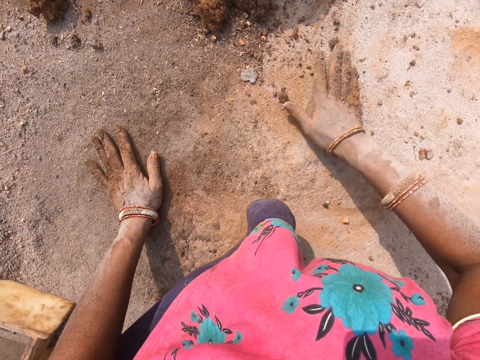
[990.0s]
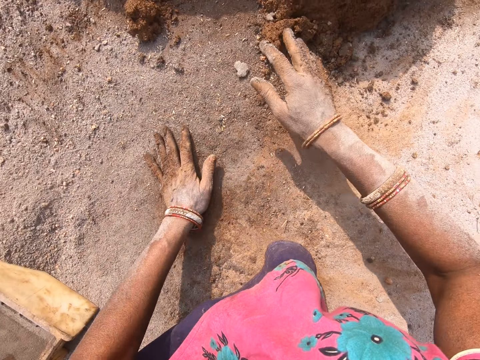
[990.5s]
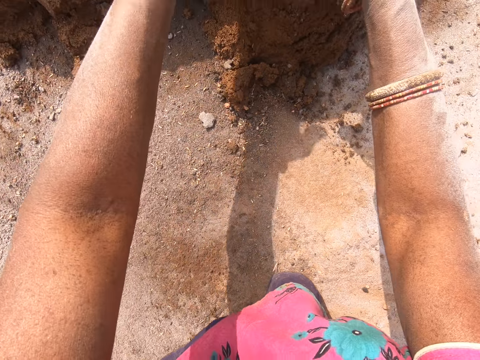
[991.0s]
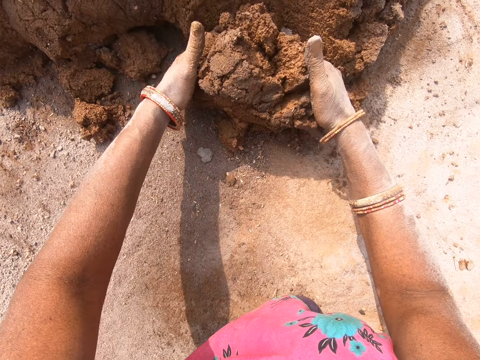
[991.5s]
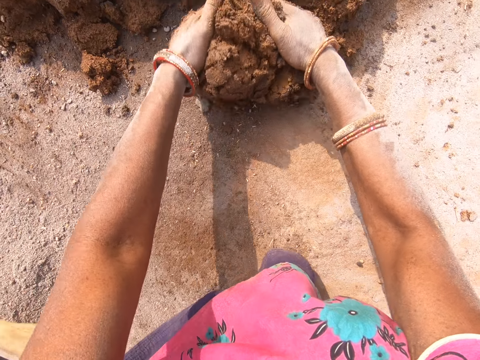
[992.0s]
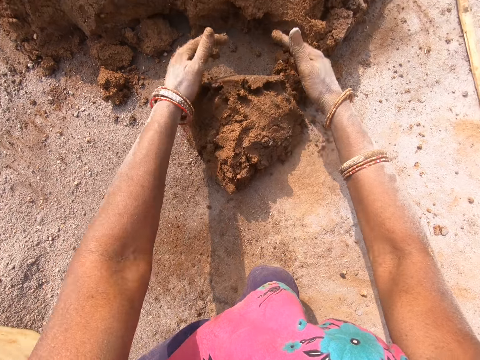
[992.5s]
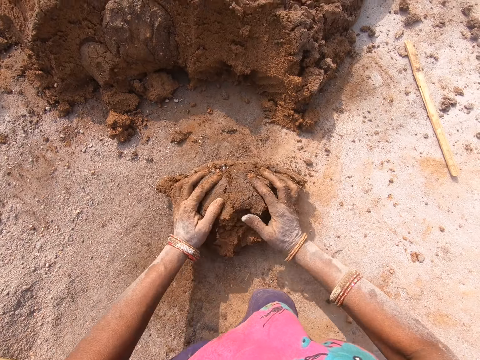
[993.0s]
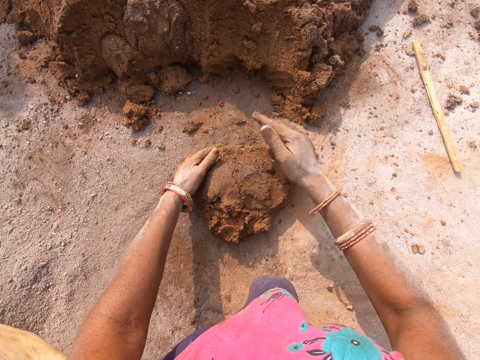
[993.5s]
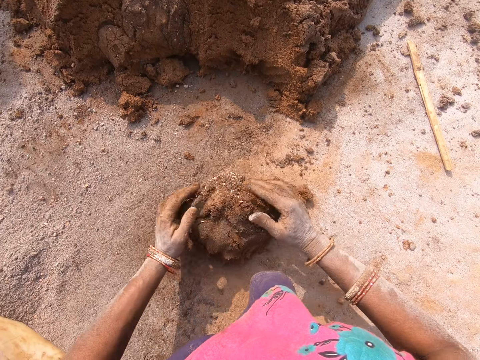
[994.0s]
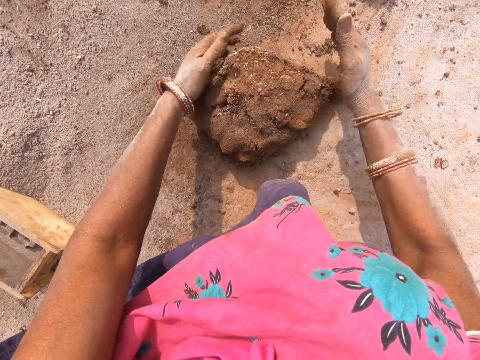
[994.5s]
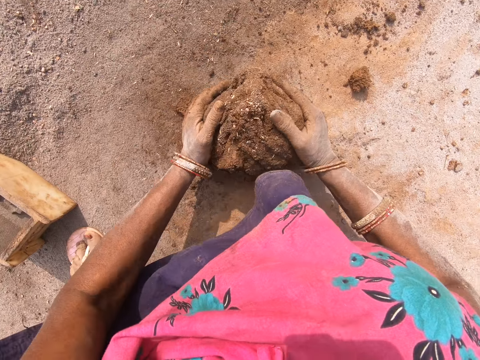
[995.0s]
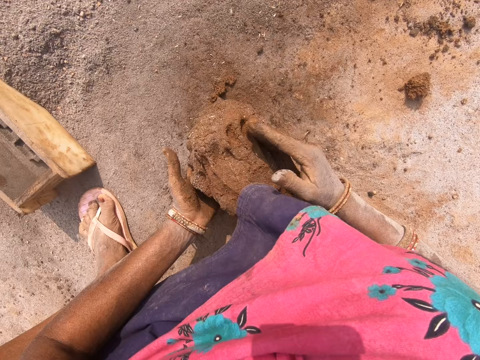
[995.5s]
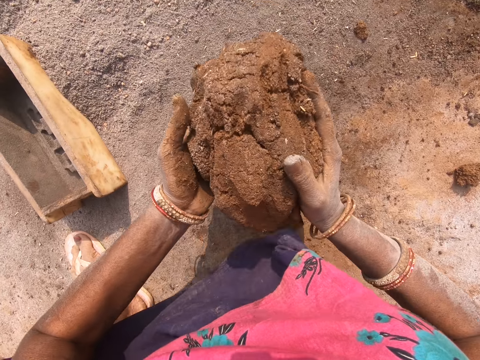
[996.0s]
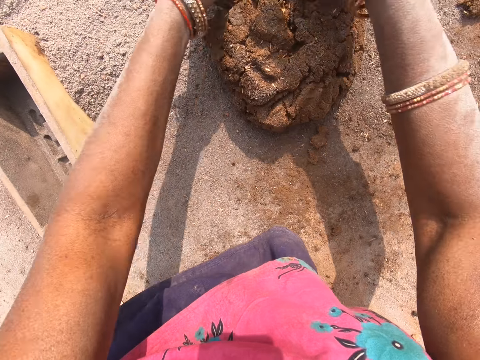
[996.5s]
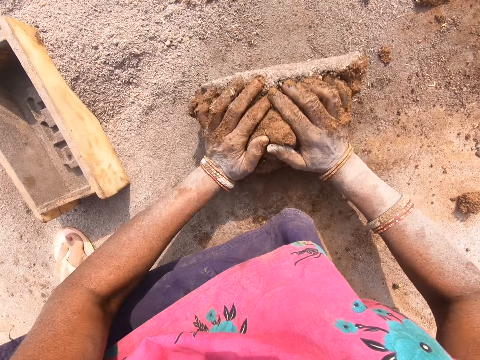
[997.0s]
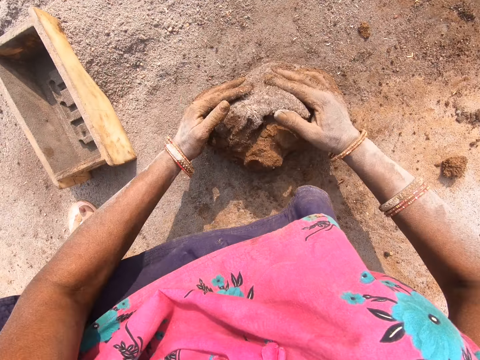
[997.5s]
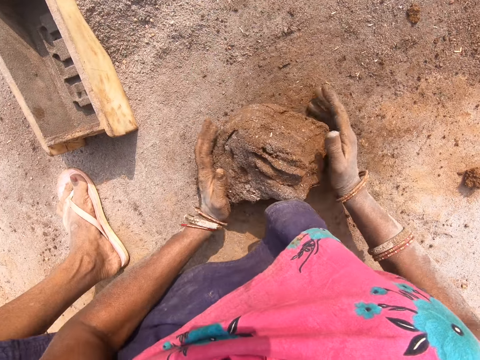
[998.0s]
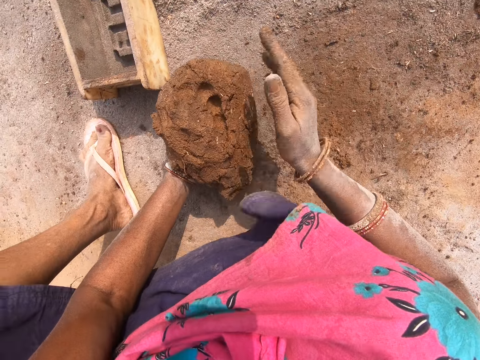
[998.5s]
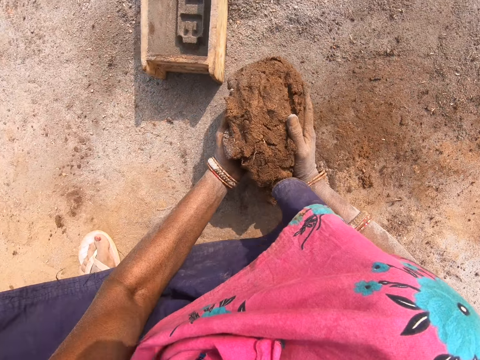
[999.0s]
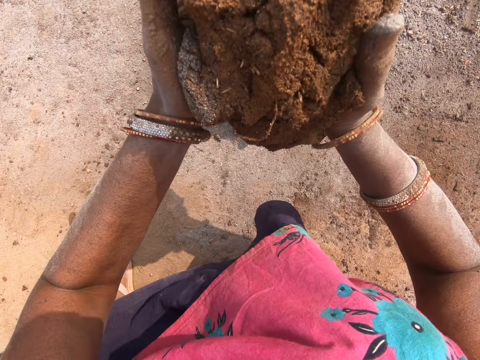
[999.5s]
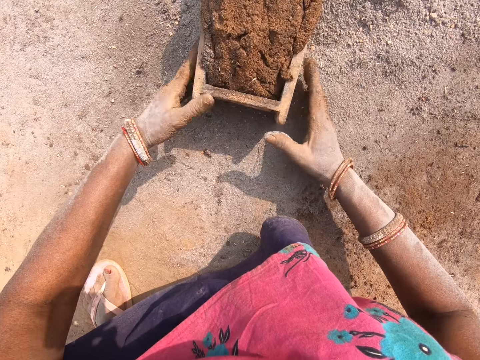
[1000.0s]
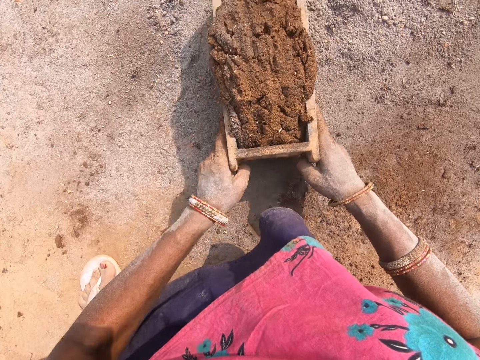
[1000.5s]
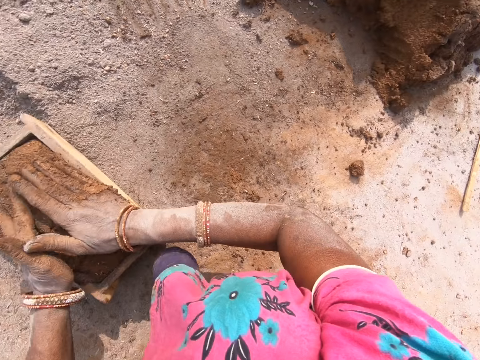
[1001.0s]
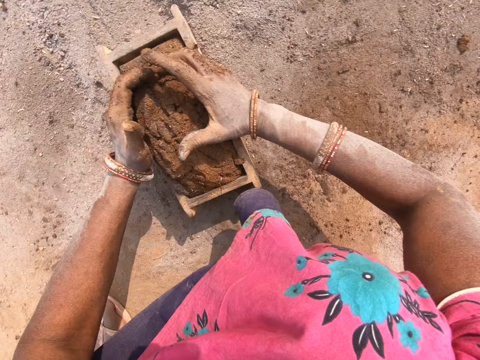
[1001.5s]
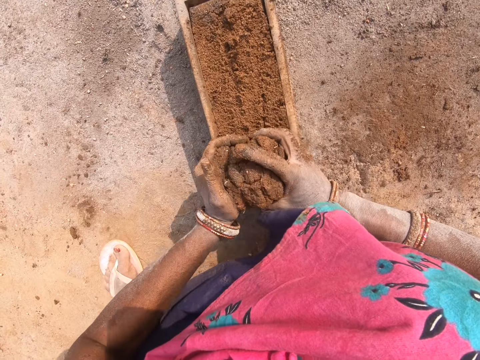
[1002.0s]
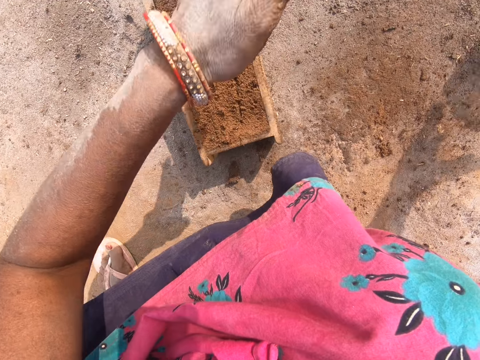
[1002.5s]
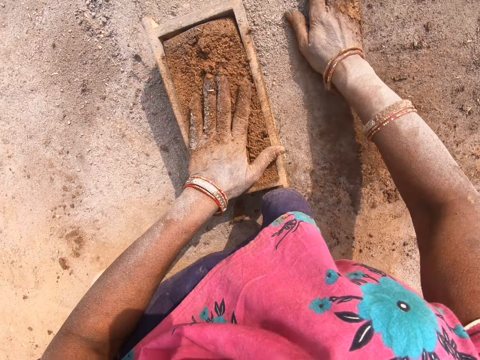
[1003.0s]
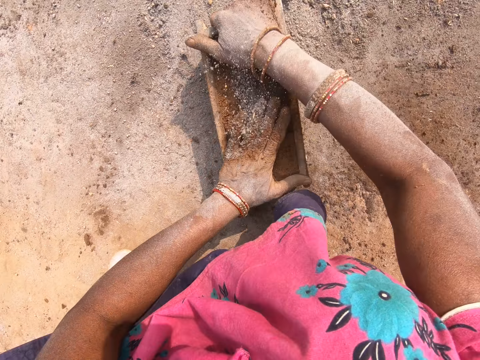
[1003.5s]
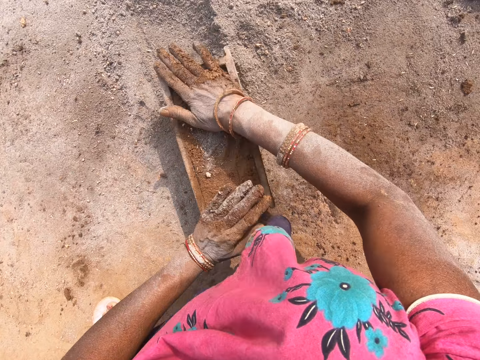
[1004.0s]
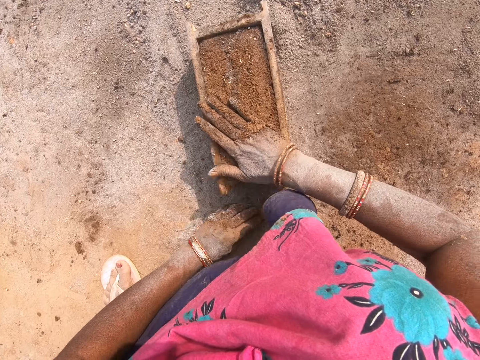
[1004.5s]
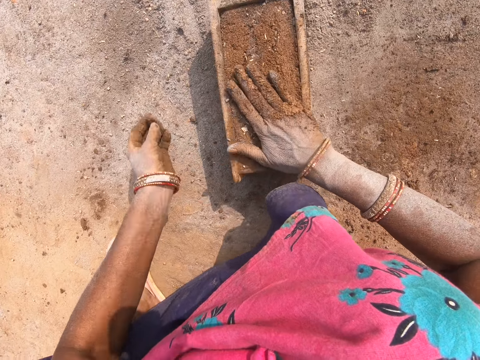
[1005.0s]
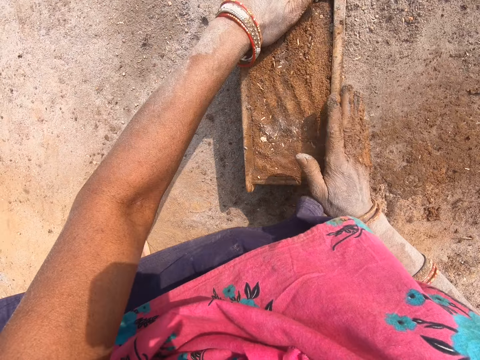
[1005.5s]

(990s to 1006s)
The camera wearer cuts the clay. They scoop the clay from the heap. They mold the clay on the ground. They roll down the clay. They pick the clay from the ground. They put the clay in the brick mold. They remove excess clay from the brick mold. They throw down the clay. They scoop soil or cement from the ground. They pour the soil on the brick mold. They press the cement on the clay. They flatten the clay in the brick mold.

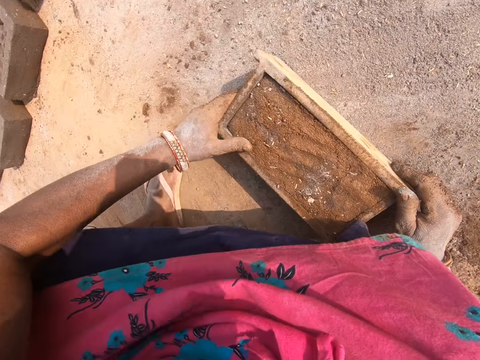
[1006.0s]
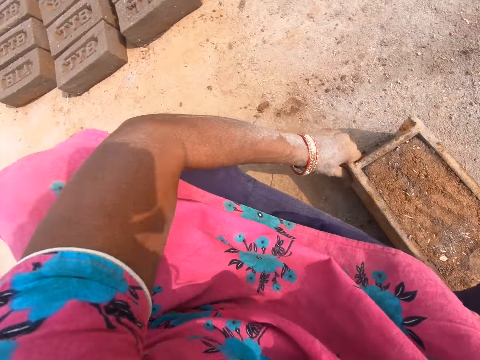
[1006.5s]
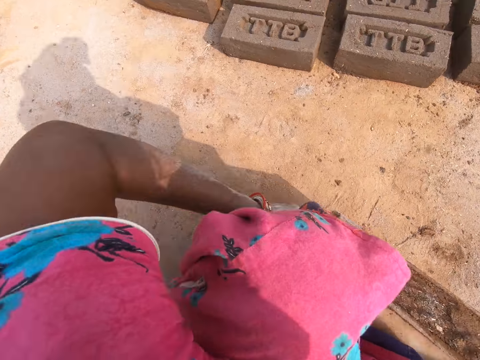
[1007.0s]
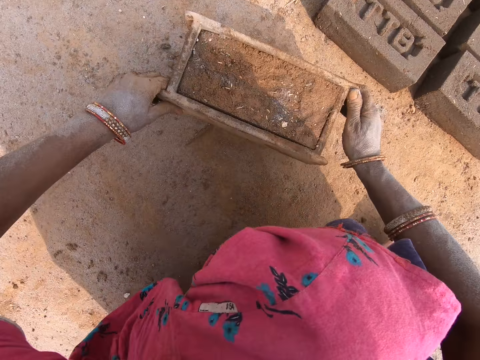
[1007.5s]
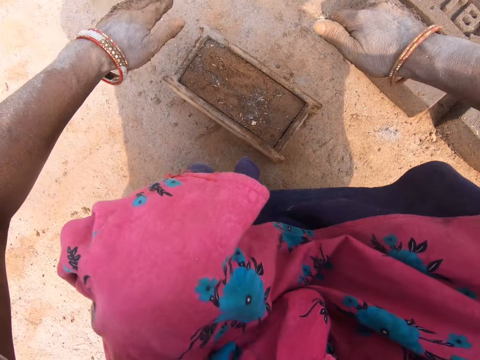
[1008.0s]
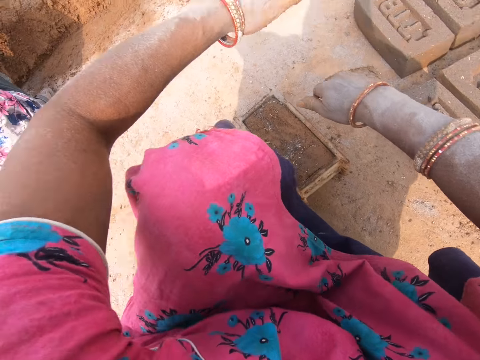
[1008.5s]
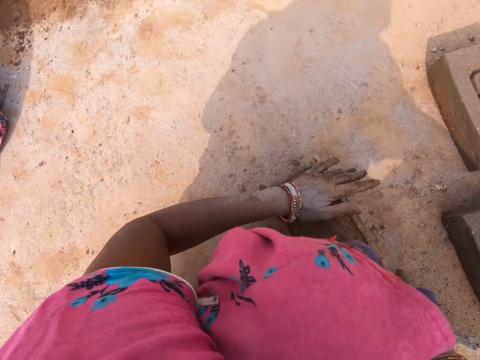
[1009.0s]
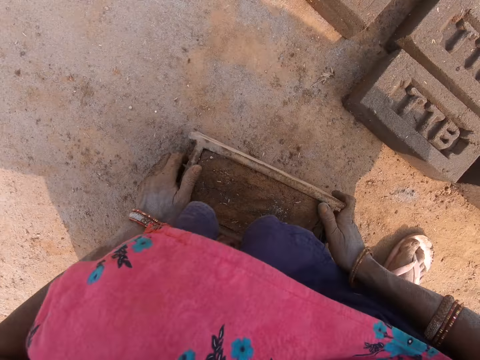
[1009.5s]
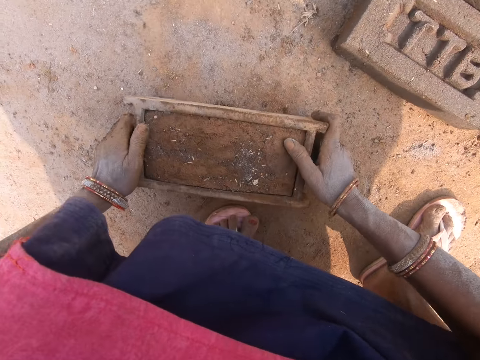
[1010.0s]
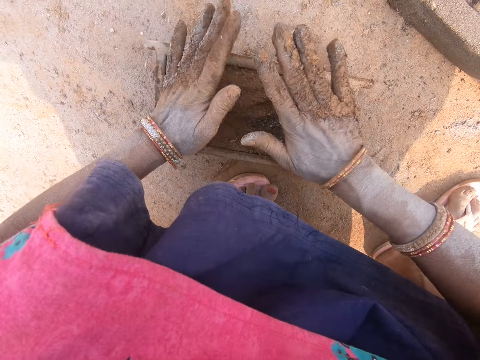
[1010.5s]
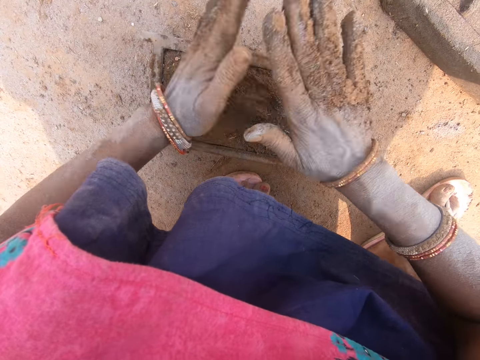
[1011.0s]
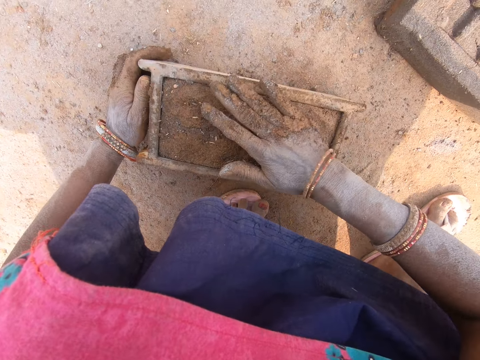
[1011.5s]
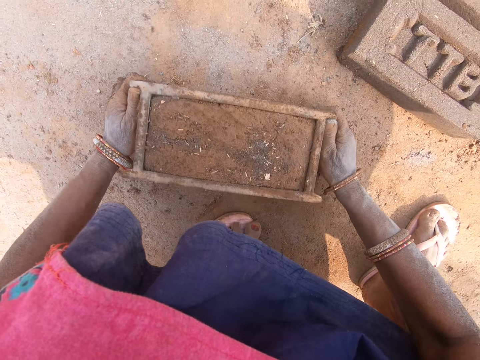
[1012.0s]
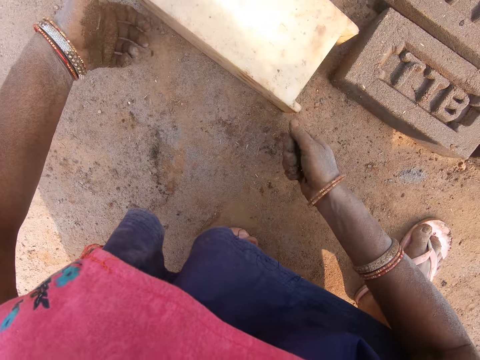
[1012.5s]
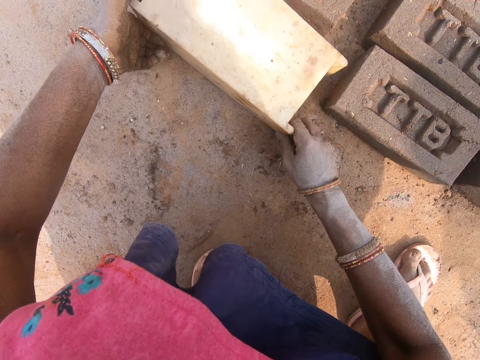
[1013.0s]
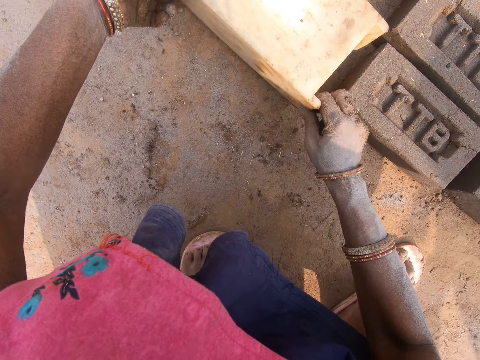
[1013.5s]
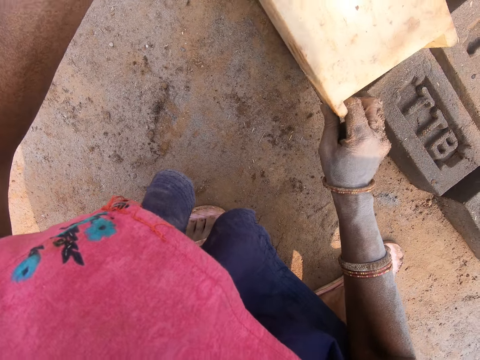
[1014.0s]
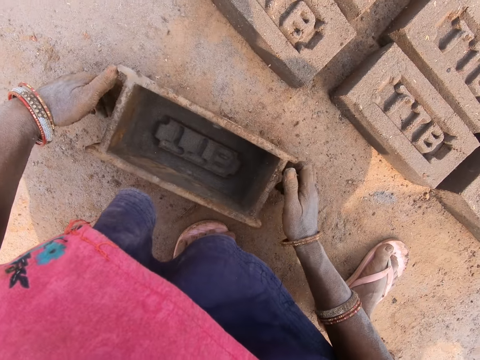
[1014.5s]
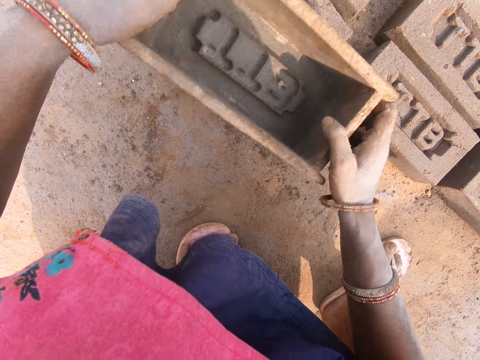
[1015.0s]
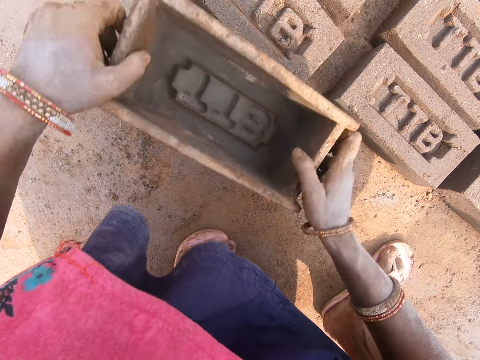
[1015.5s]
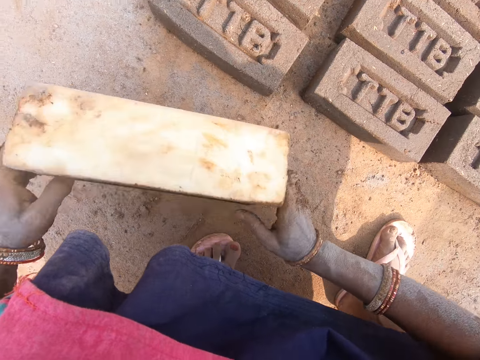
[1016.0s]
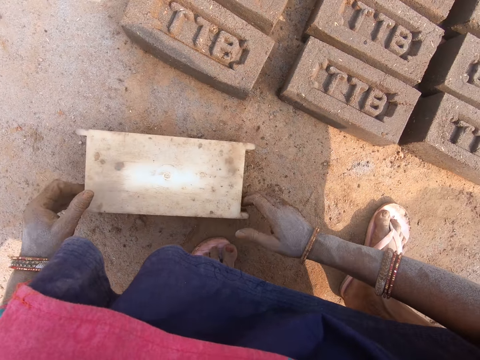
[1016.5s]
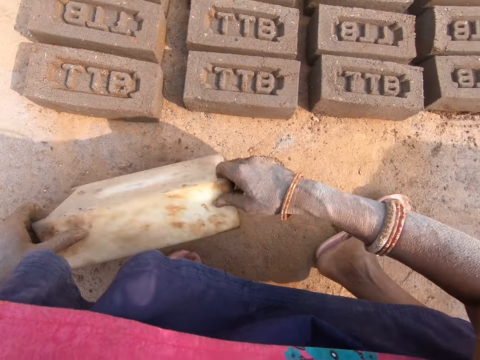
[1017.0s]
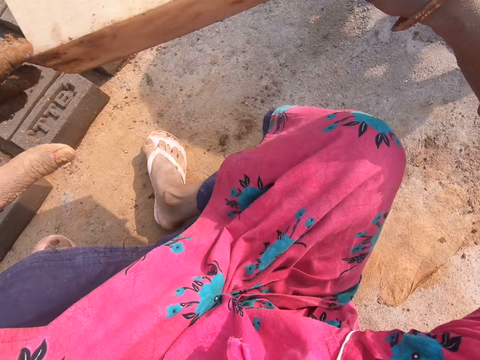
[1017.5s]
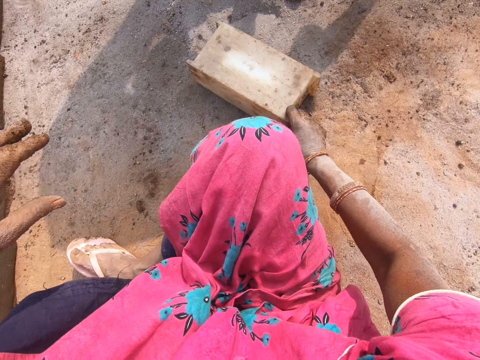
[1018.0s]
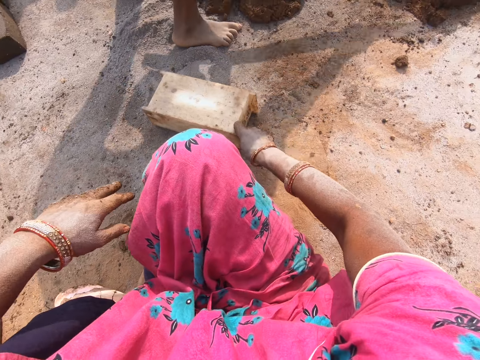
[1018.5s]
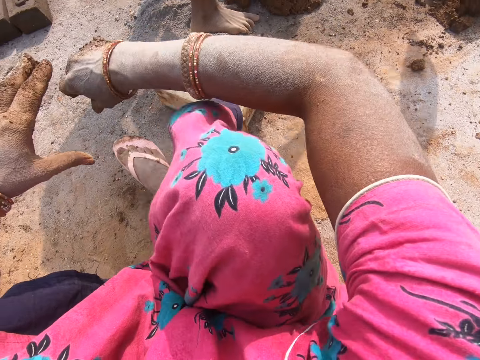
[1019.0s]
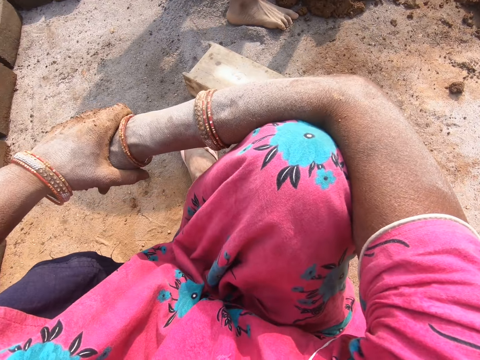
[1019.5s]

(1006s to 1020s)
The camera wearer picks a brick mold from the ground. They move the brick mold. They put the brick mold on the ground. They press the clay. They overturn the brick mold on the ground. They empty the brick mold. They pick the brick mold from the ground, put the brick mold on the ground, and pick the brick mold from the ground. They press the brick with the brick mold. They put the brick mold on the ground and overturn the brick mold on the ground. They pick the brick mold from the ground. They turn around. They put the brick mold on the ground.
